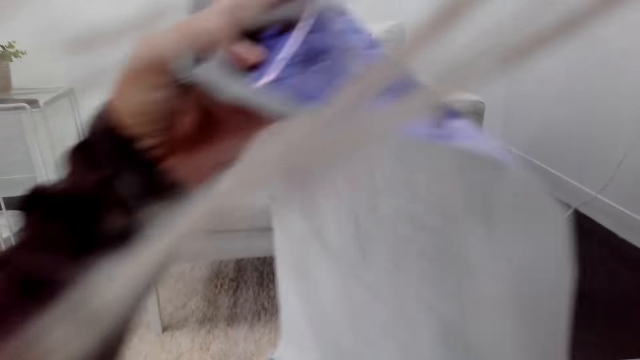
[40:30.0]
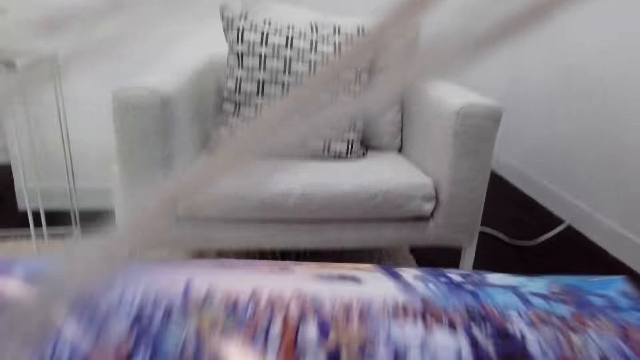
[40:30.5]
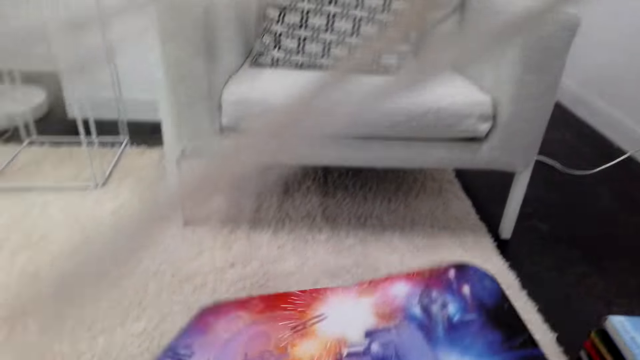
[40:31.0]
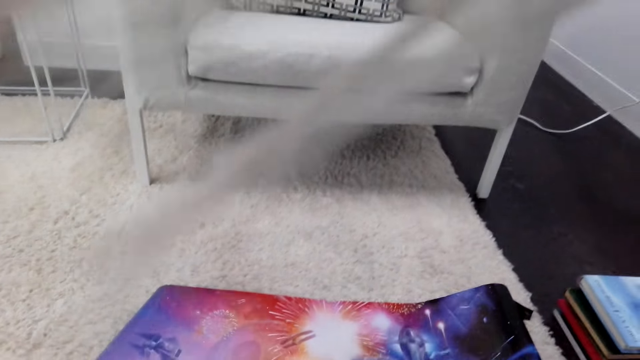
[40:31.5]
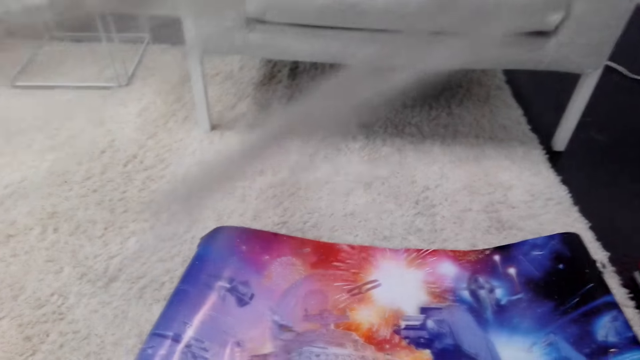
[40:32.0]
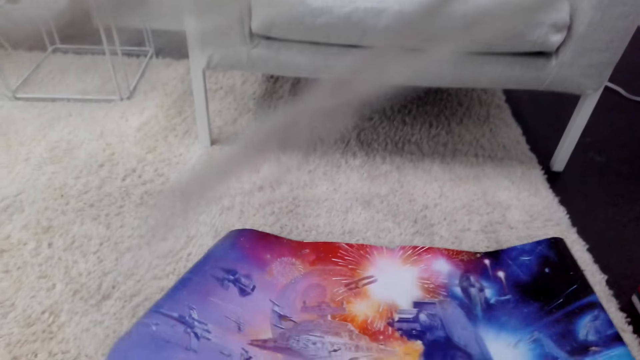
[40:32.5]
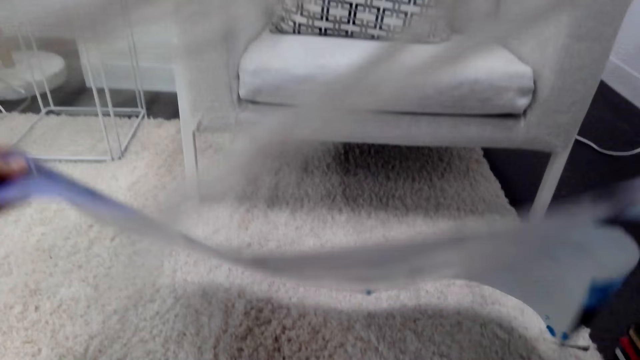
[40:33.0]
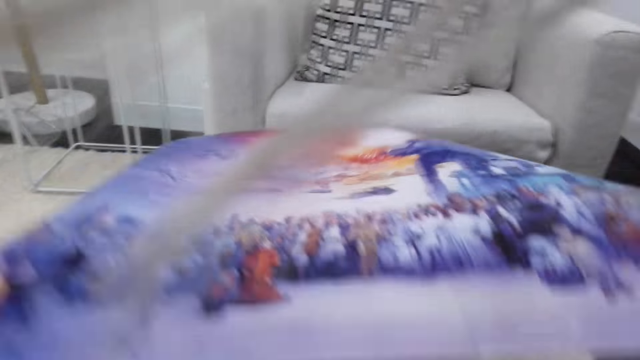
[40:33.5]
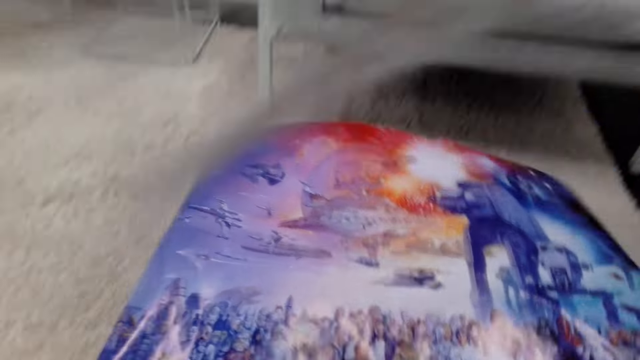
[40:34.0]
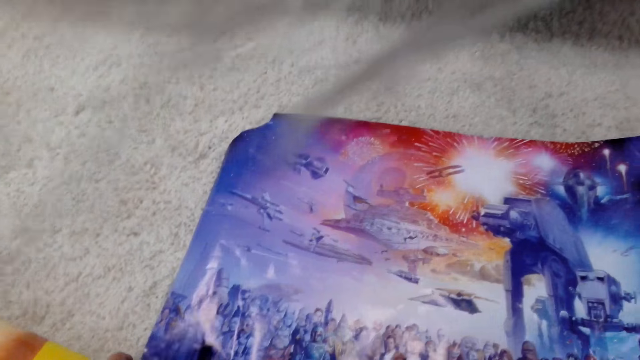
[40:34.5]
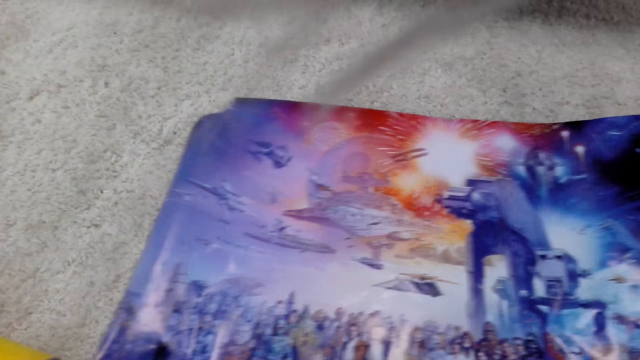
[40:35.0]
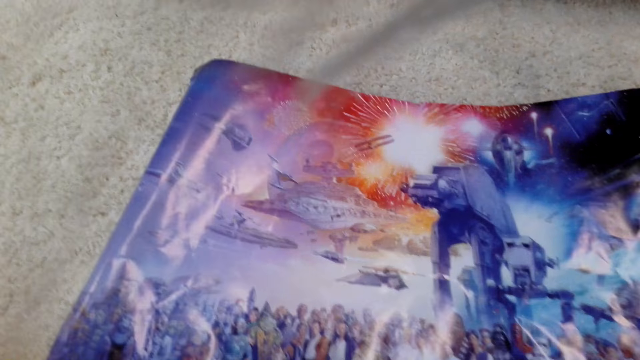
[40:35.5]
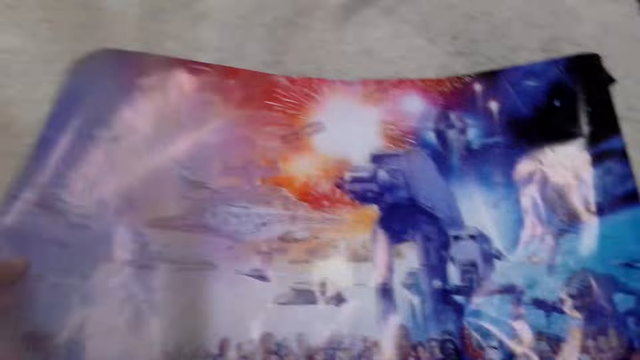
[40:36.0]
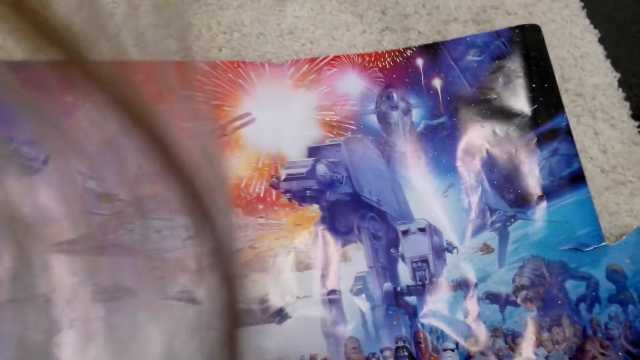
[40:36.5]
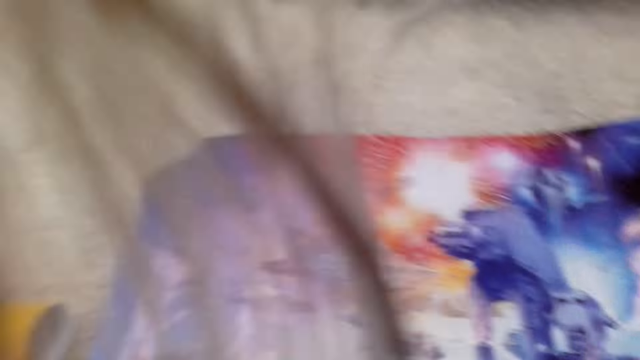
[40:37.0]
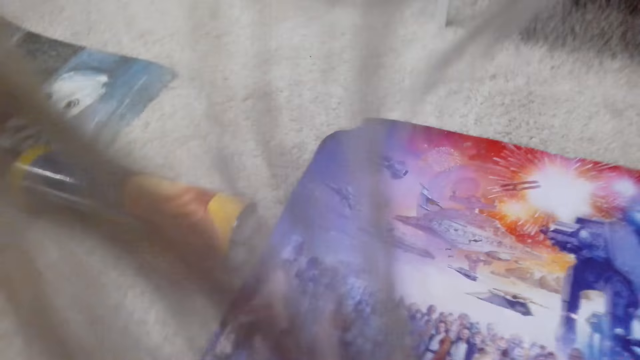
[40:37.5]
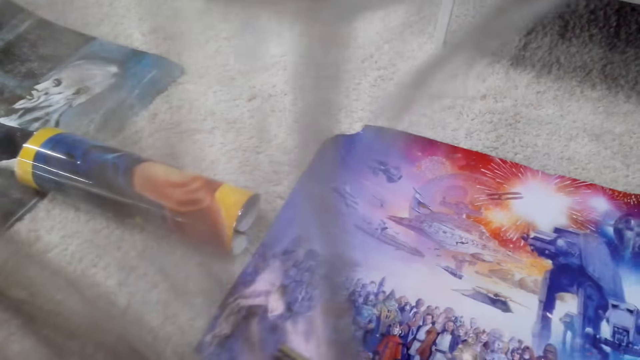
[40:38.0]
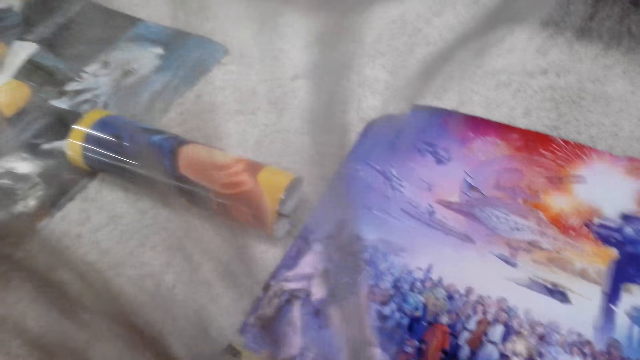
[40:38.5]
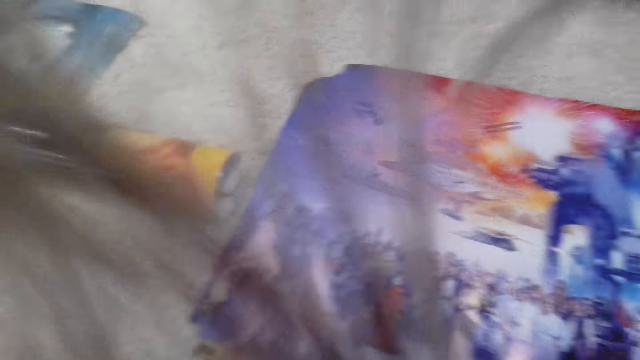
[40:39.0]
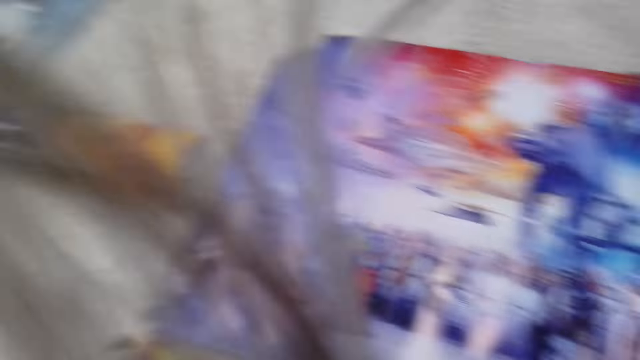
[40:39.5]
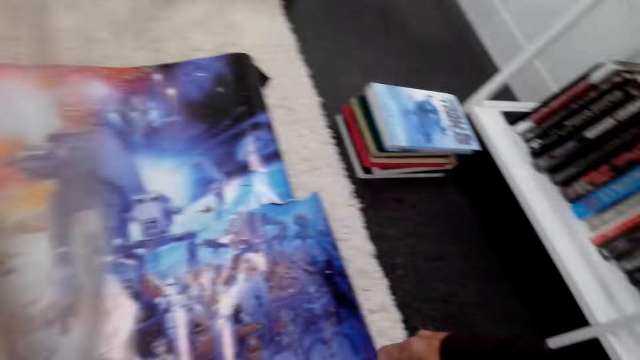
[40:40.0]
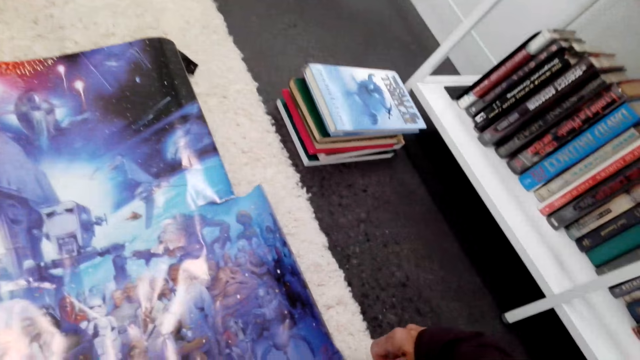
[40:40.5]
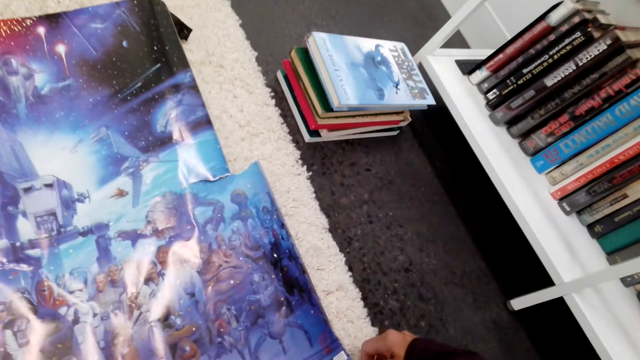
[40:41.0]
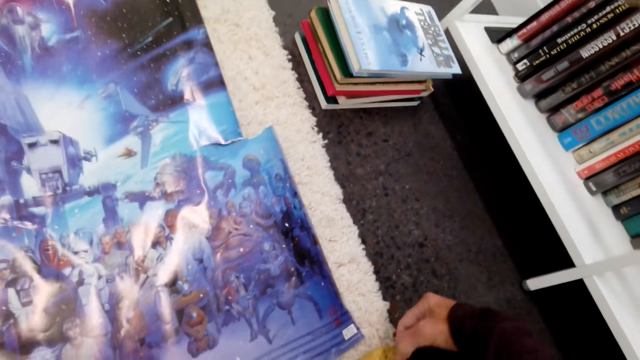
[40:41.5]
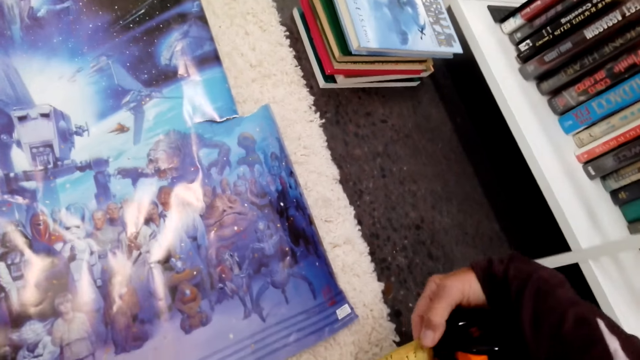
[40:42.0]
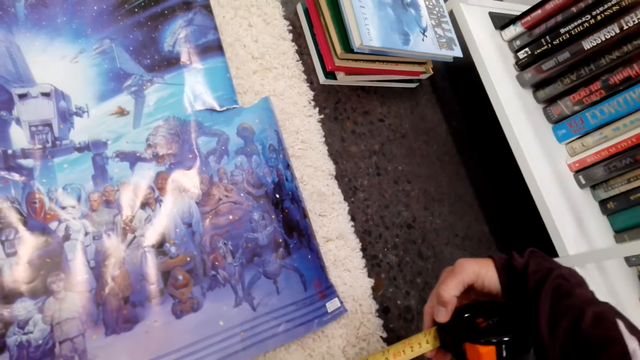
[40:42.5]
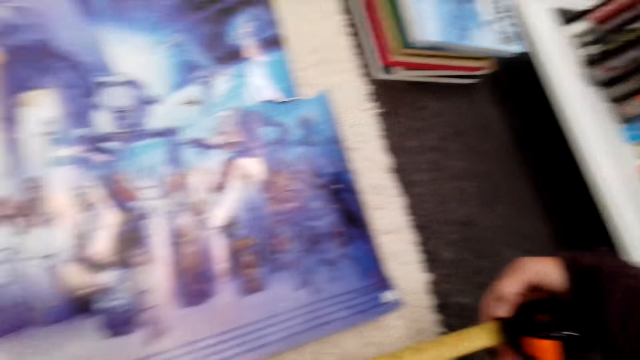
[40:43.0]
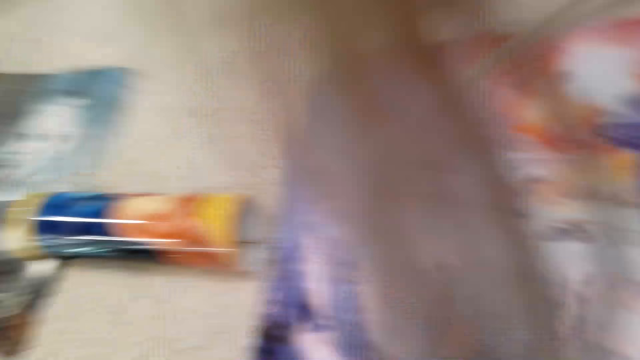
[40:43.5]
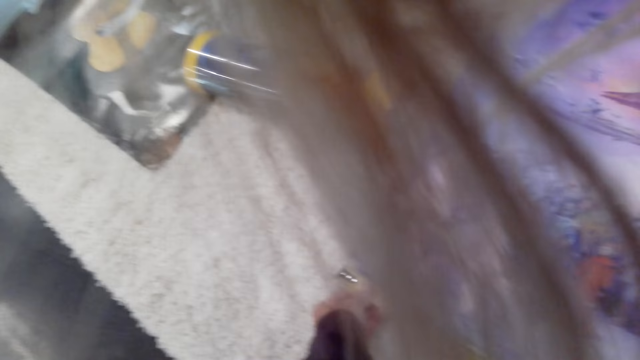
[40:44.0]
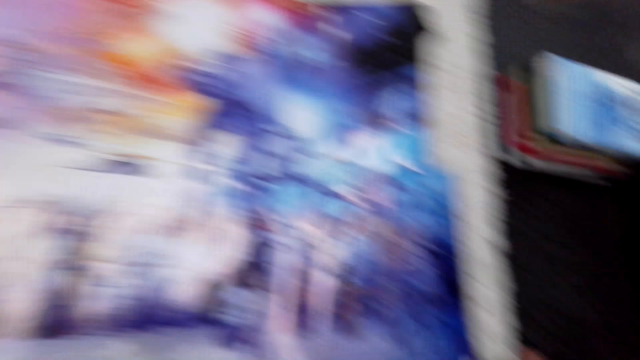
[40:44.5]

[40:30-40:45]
The camera wearer carries the chart or poster up and puts the chart on the carpet. They carry the chart up and put the chart on the carpet. They converse. They touch the chart on the carpet. They measure the poster. They stare at the chart on the carpet.

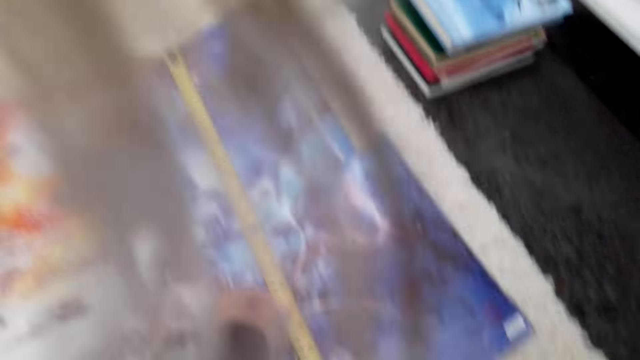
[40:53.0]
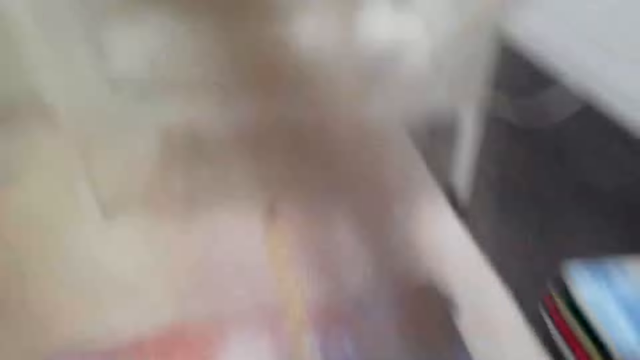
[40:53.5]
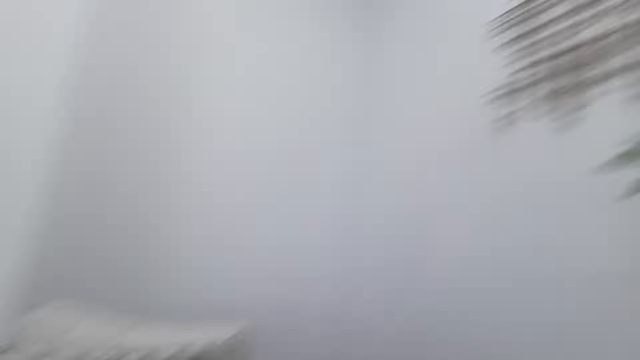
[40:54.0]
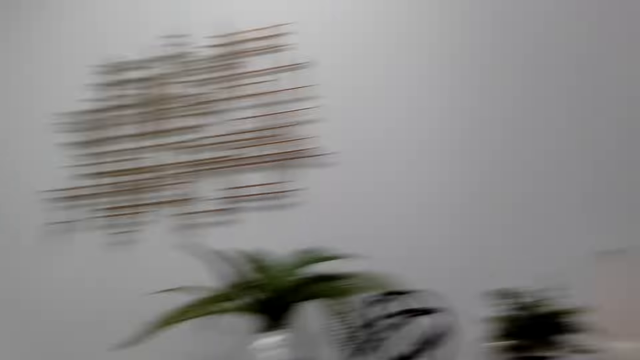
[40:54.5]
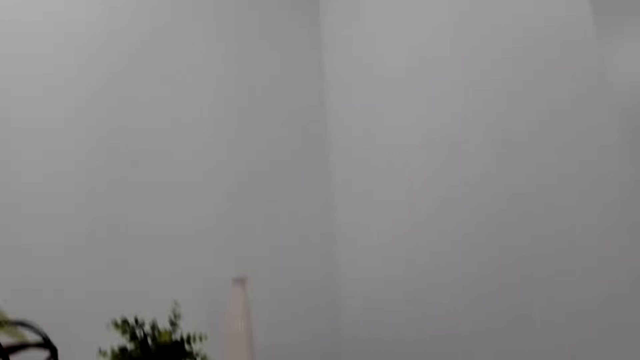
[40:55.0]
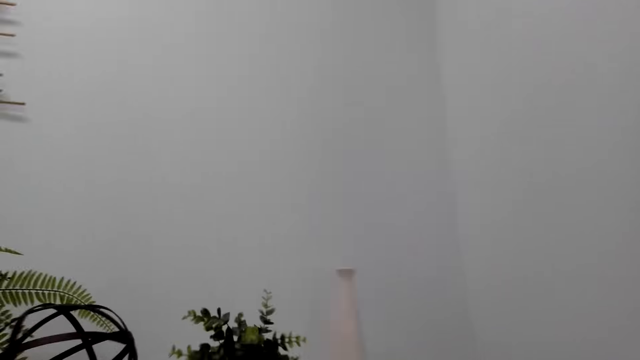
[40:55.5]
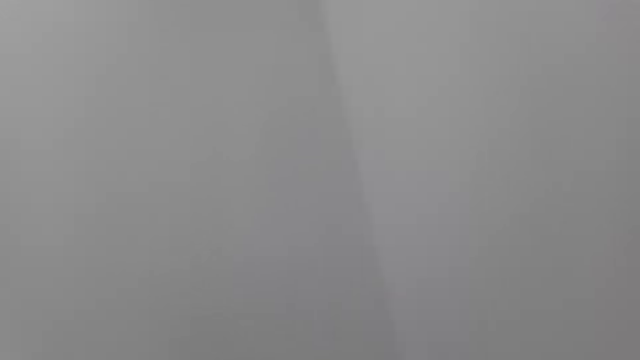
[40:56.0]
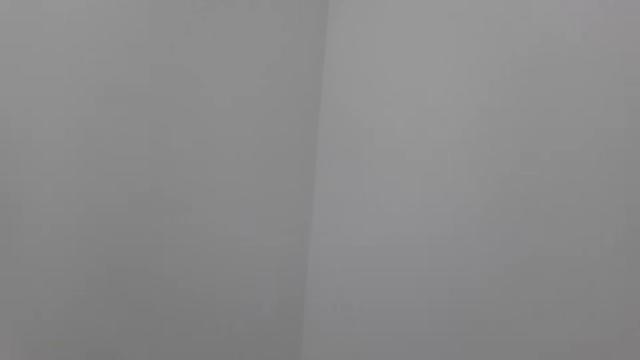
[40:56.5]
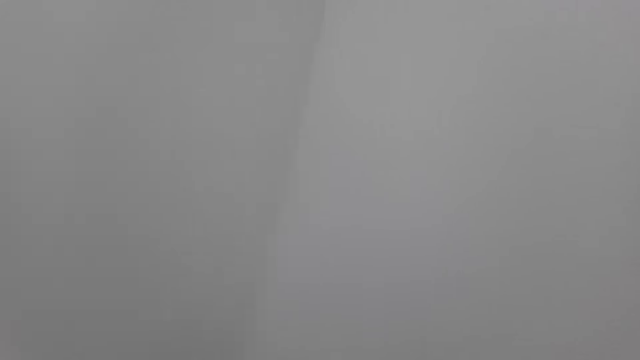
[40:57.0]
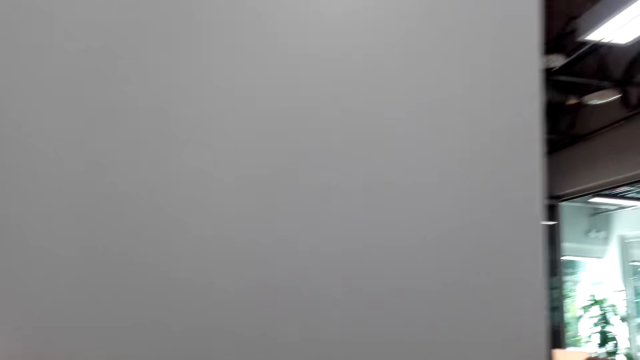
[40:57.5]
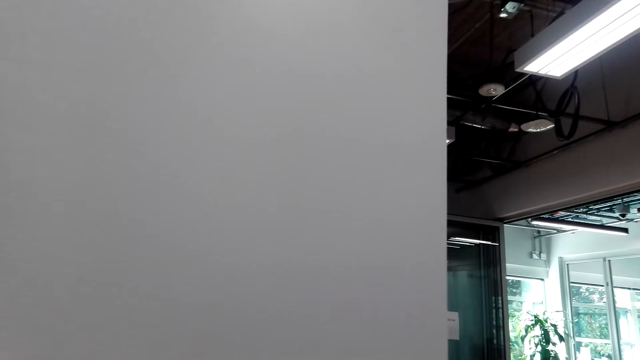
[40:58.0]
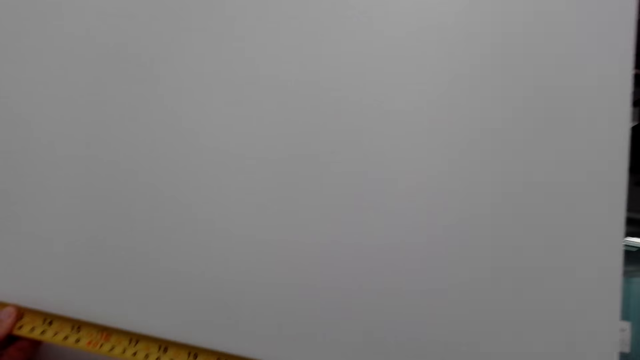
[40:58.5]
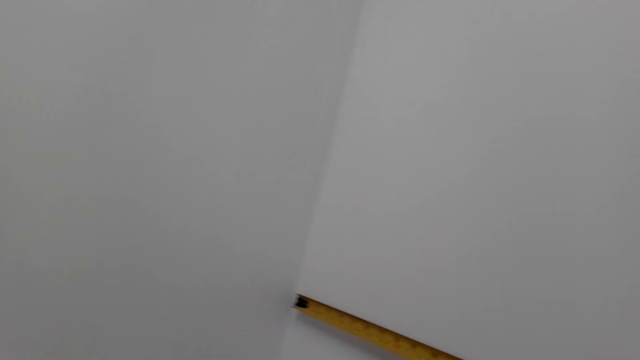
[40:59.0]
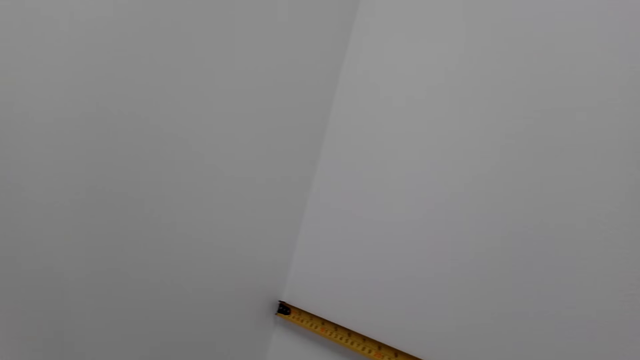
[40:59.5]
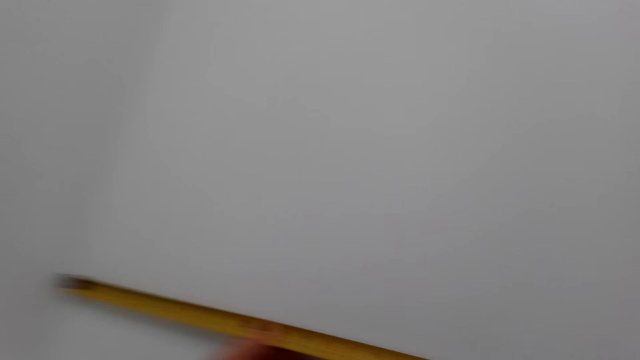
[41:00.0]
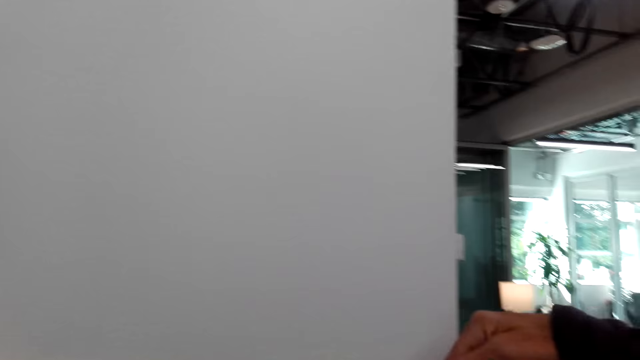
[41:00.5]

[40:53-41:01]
The camera wearer stands up and looks around the house. They measure the wall with a tape measure.
